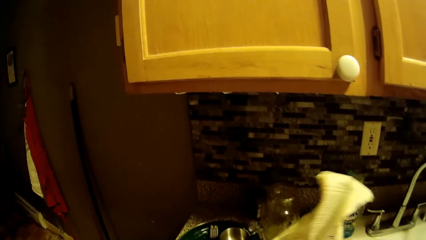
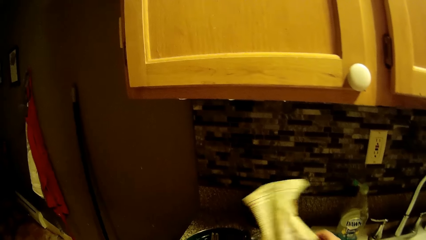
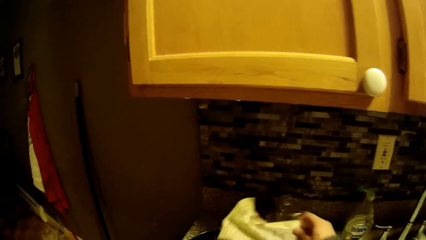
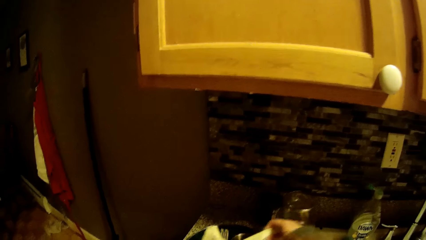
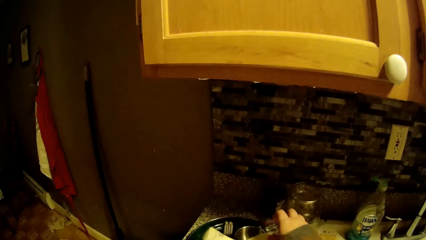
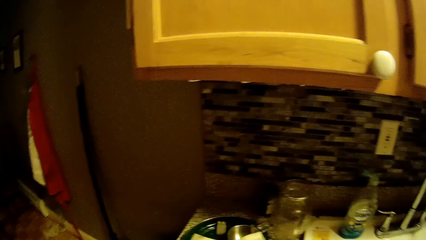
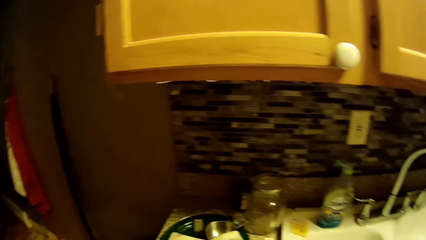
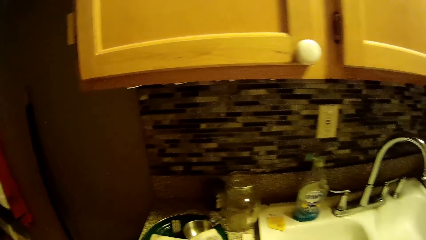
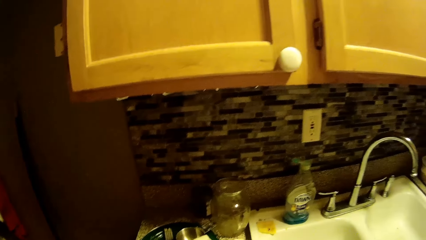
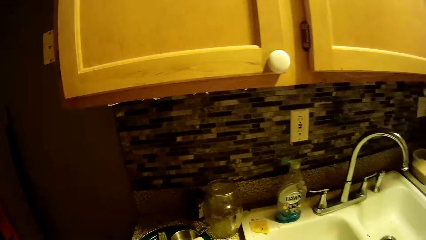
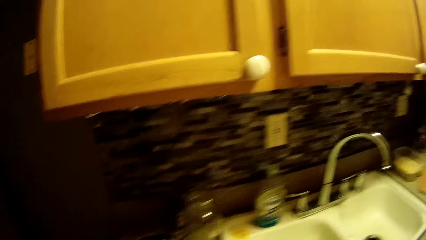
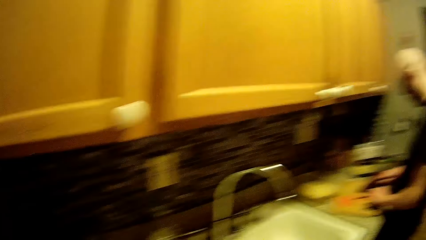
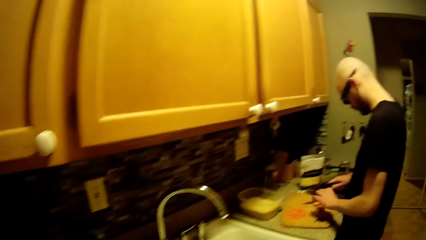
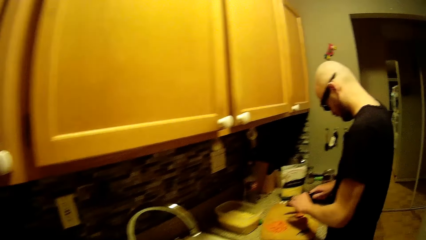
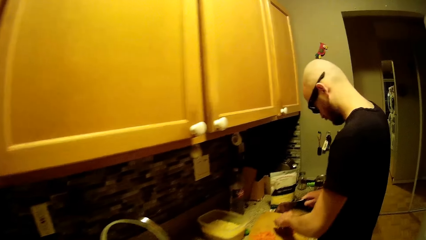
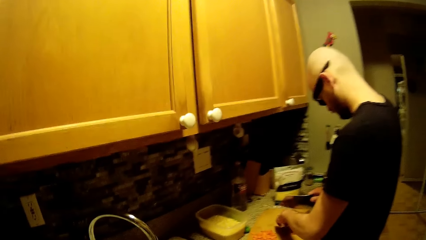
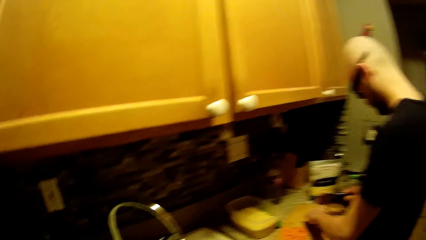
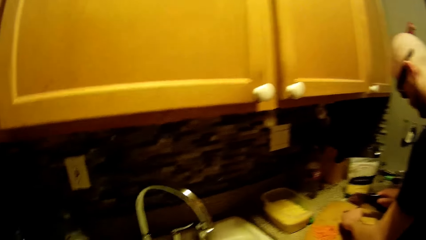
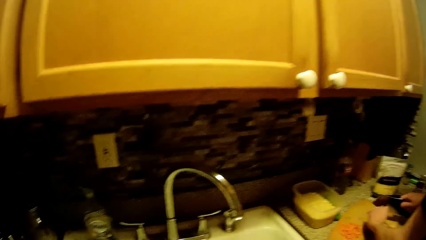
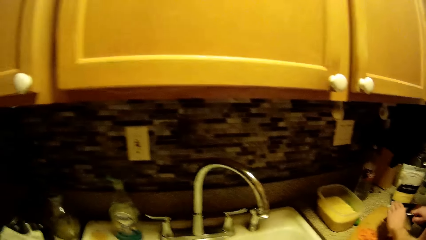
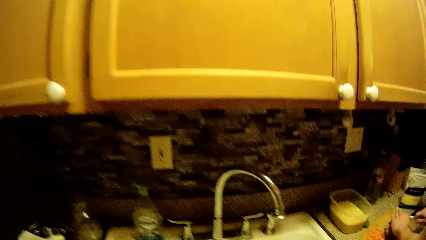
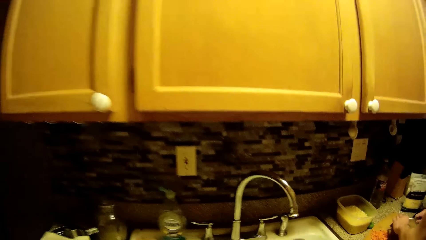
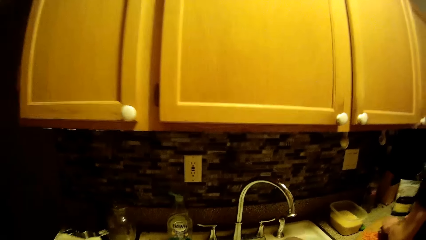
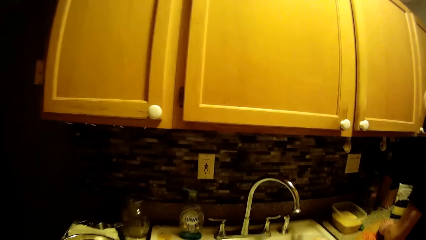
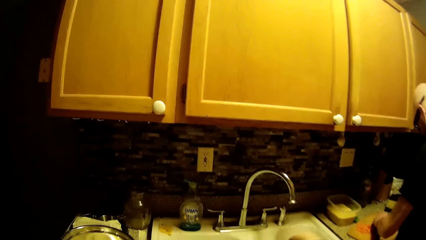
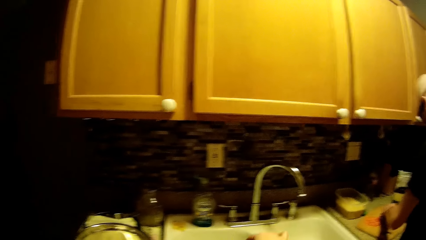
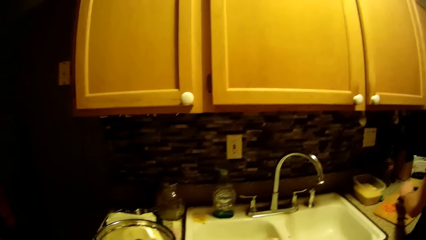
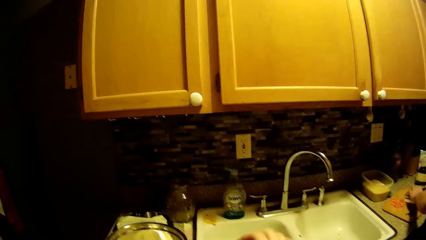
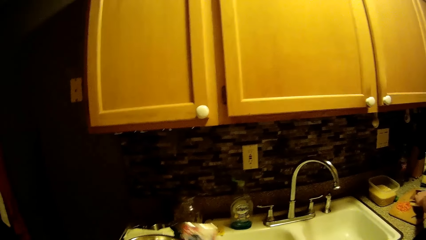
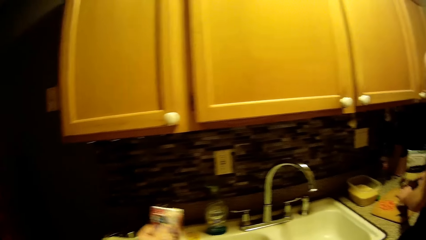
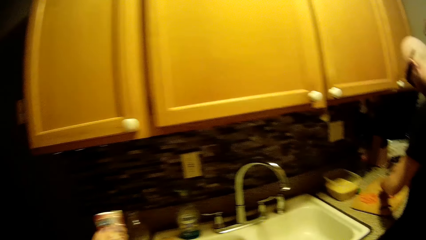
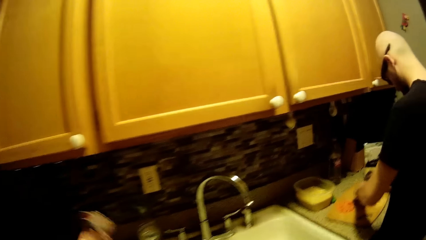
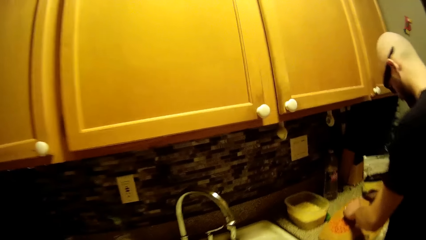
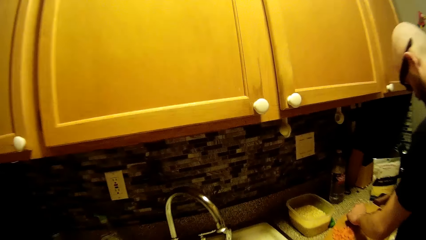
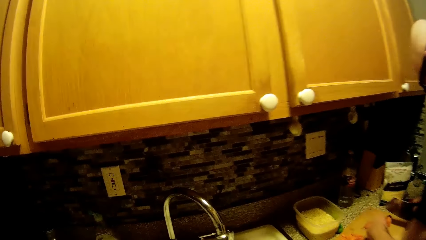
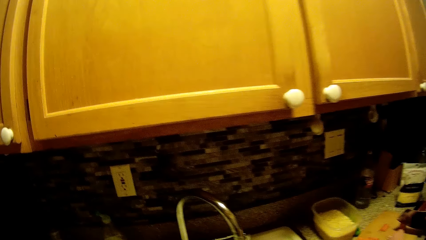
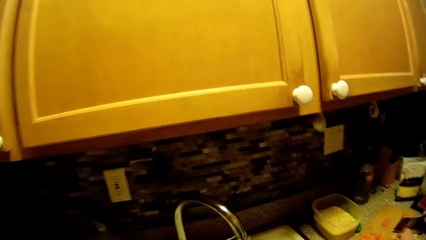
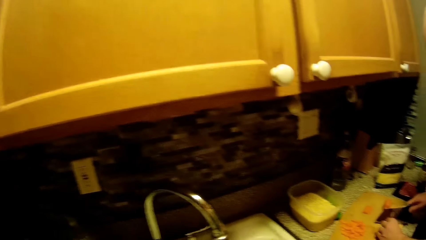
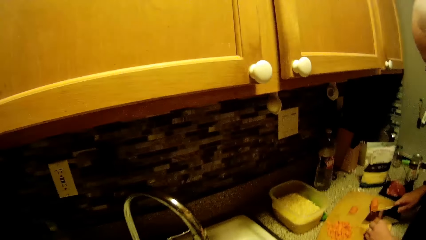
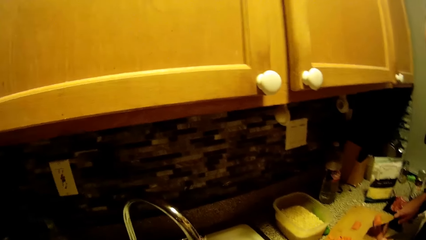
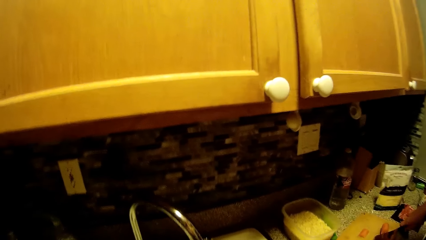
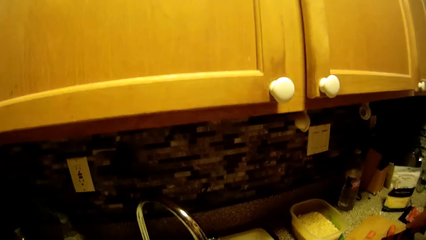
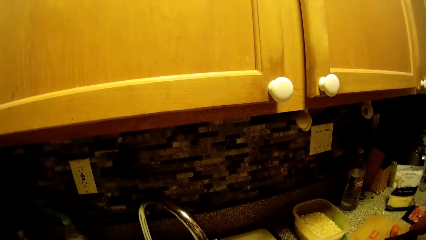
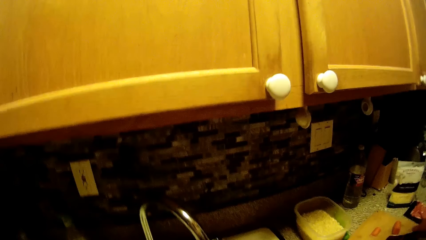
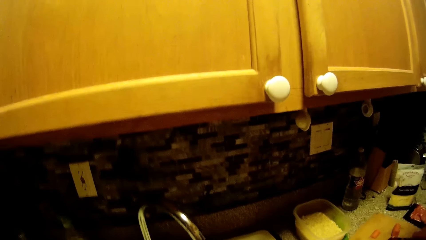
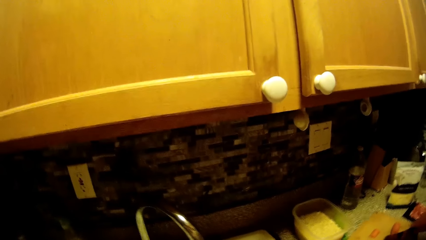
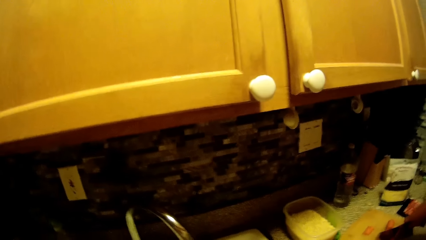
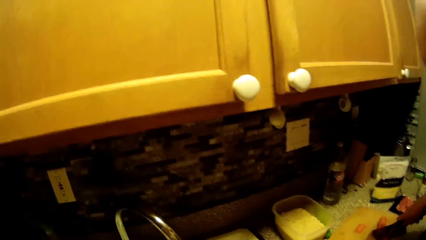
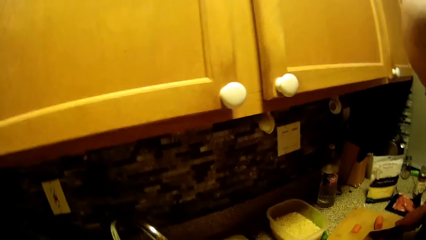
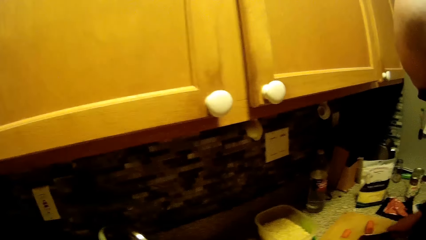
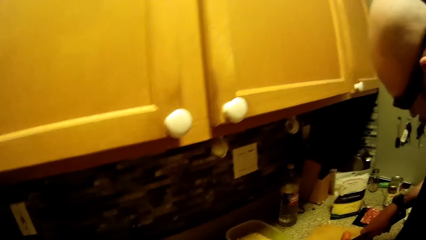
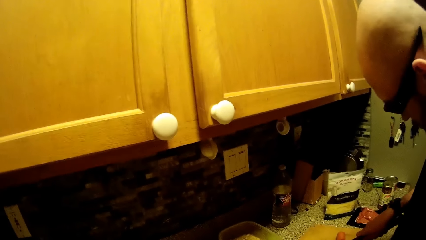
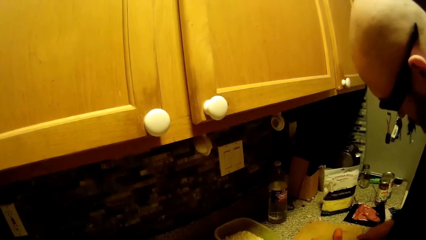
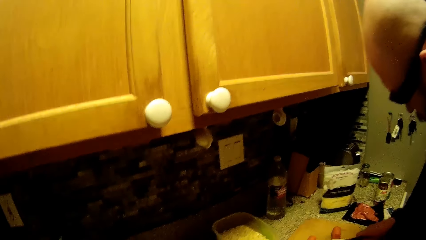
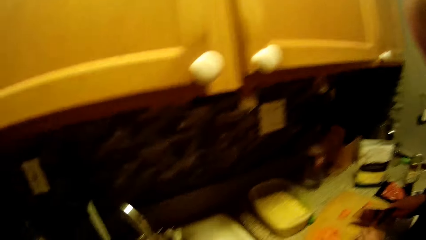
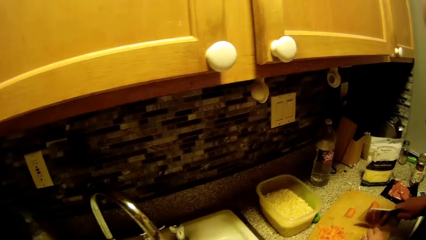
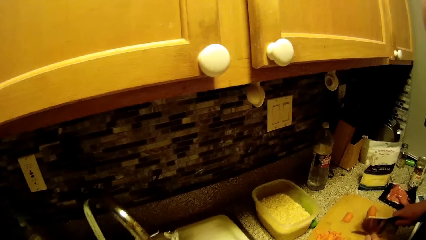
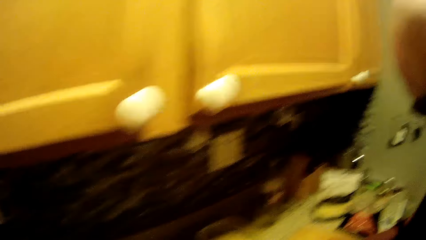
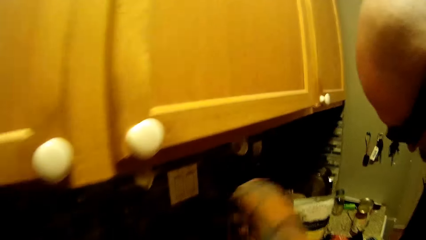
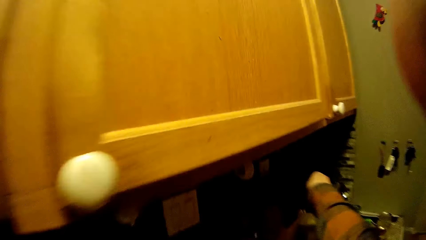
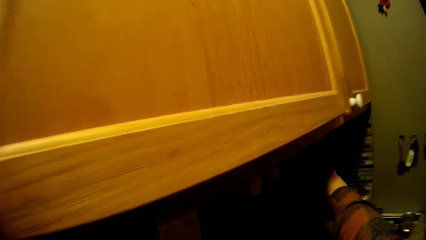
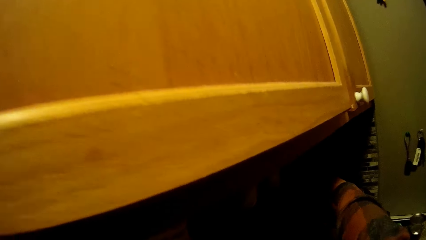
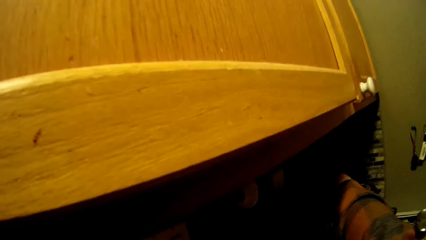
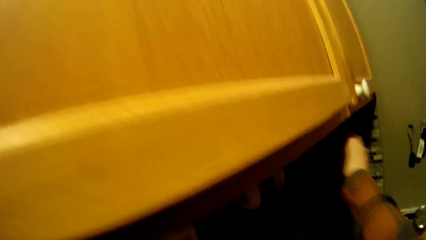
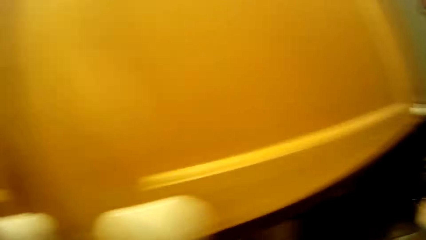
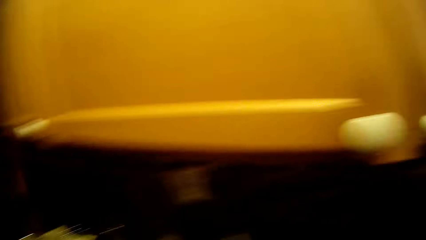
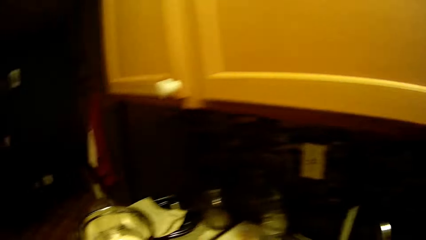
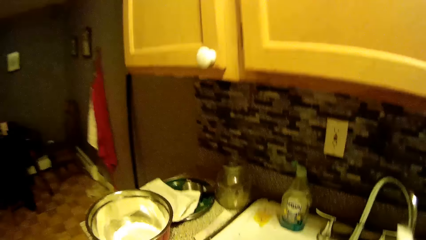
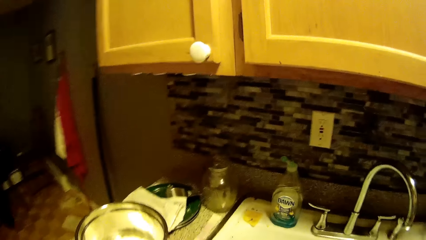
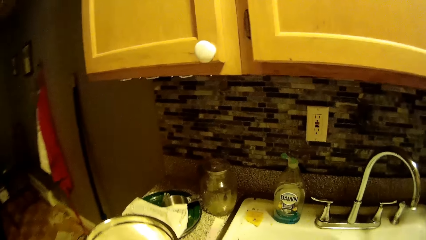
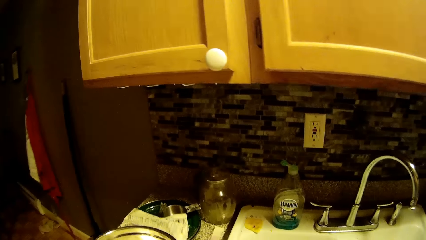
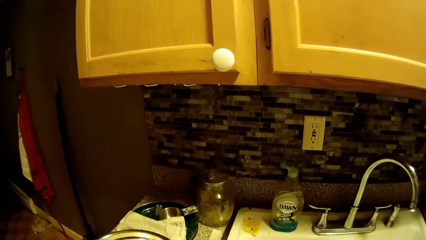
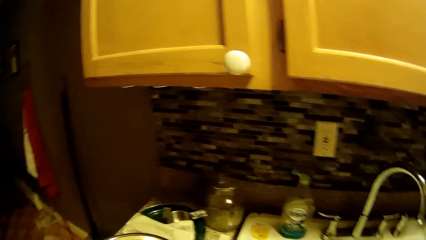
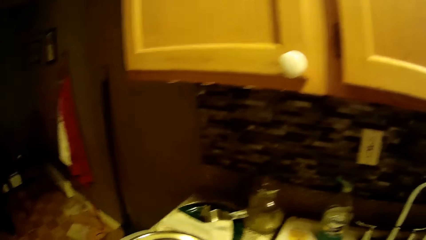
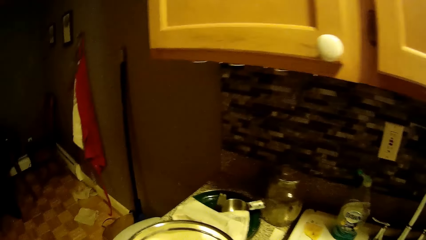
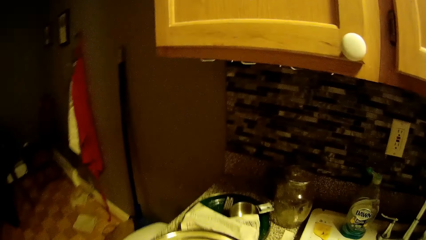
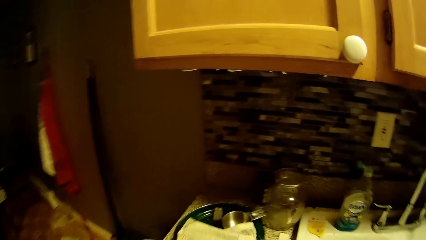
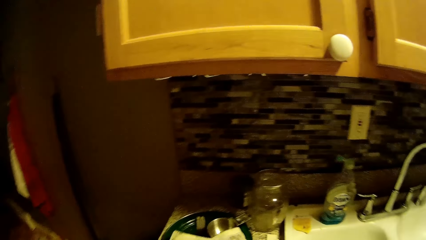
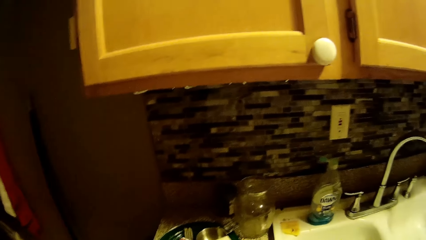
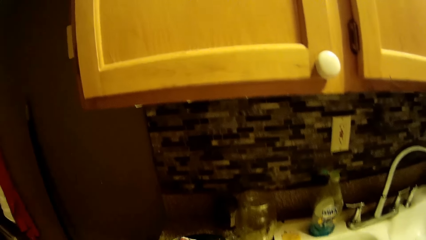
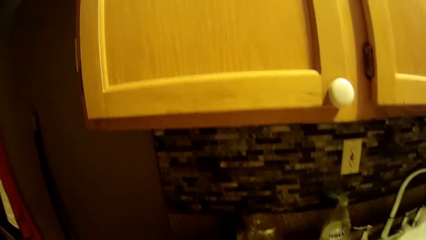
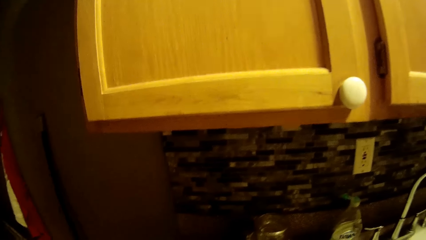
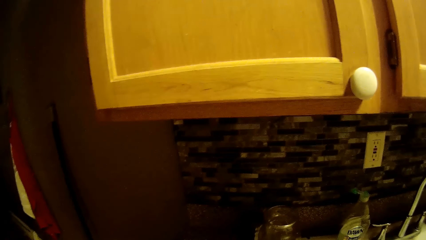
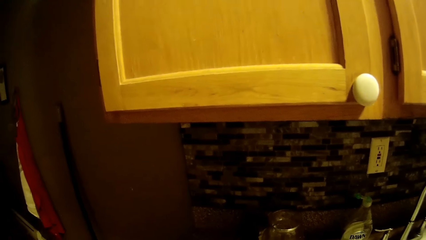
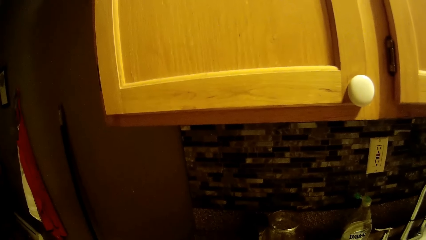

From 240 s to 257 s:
The camera wearer holds a sachet. She shakes the sachet. She picks up a knife or scissors from a rack with her right hand.
